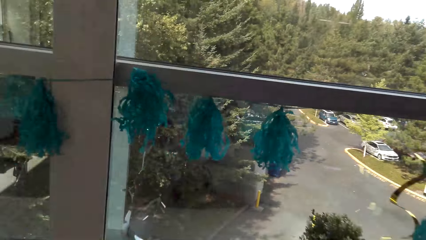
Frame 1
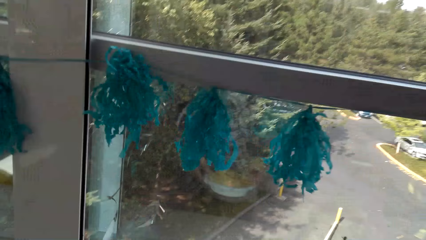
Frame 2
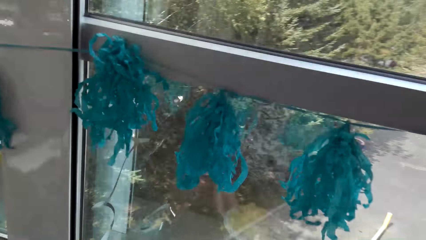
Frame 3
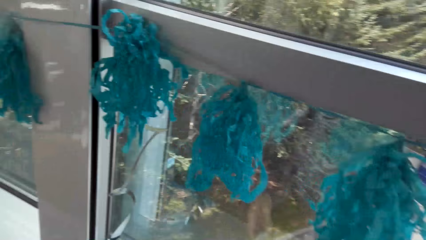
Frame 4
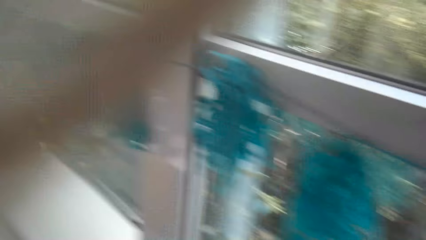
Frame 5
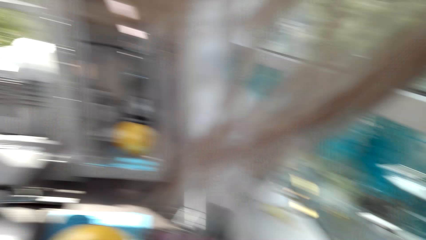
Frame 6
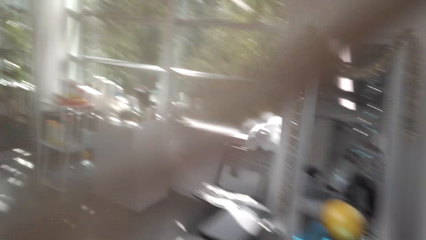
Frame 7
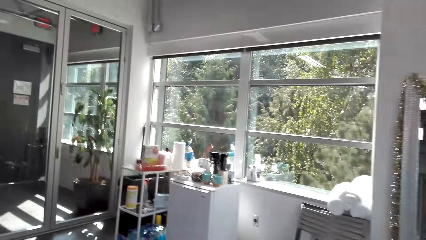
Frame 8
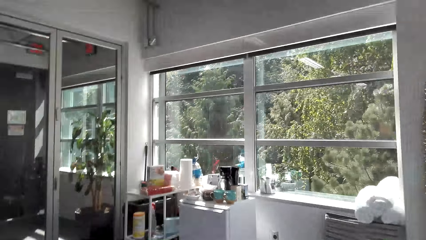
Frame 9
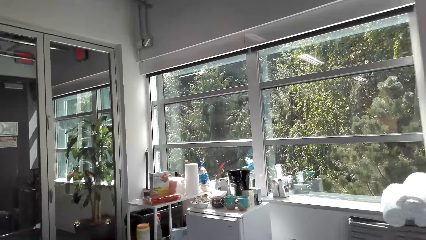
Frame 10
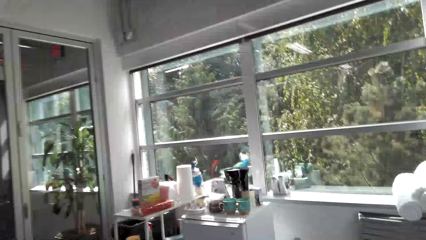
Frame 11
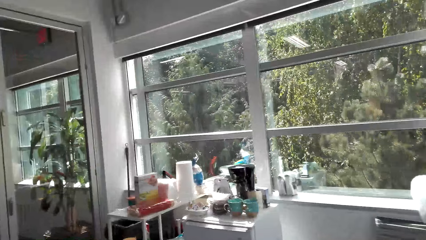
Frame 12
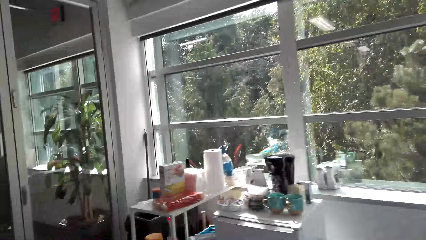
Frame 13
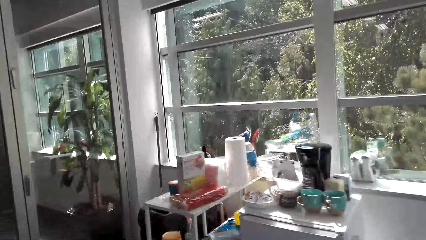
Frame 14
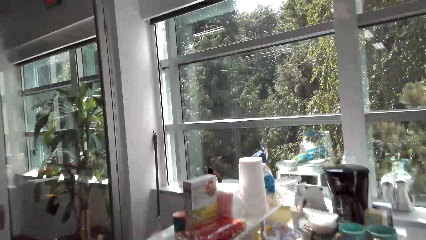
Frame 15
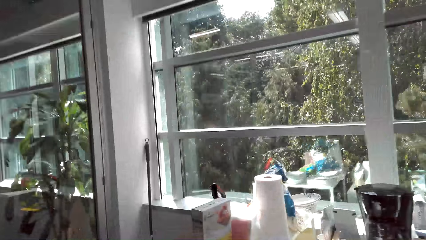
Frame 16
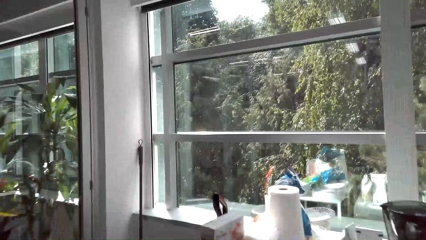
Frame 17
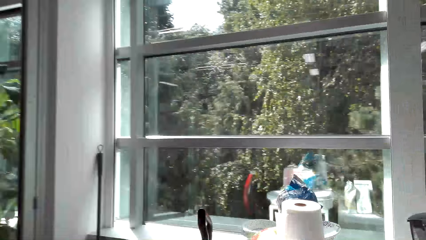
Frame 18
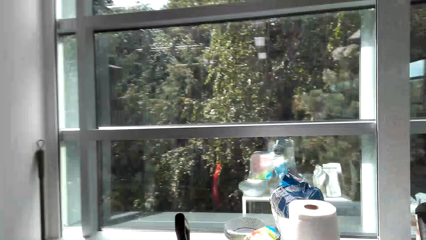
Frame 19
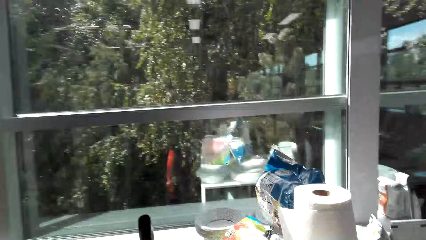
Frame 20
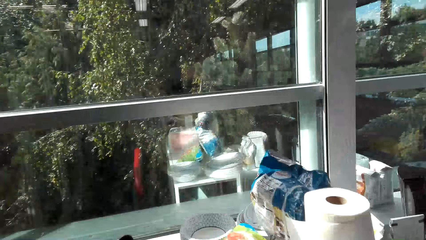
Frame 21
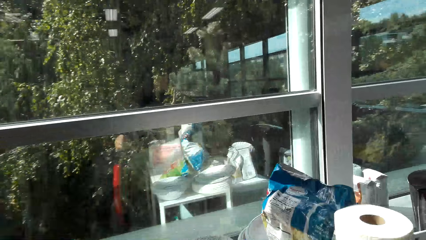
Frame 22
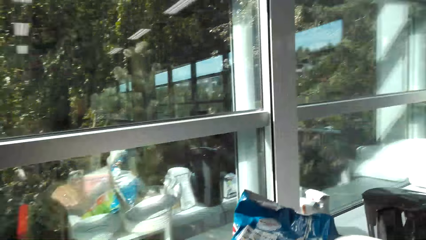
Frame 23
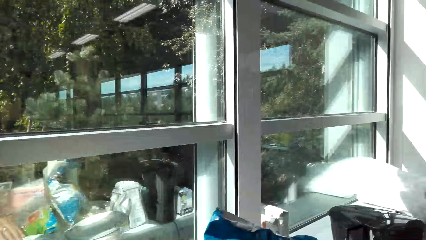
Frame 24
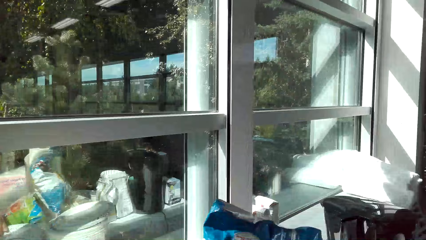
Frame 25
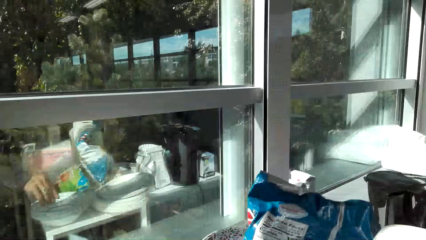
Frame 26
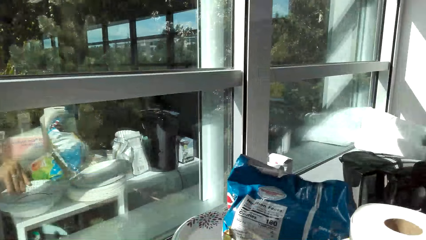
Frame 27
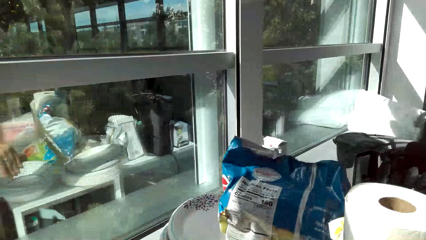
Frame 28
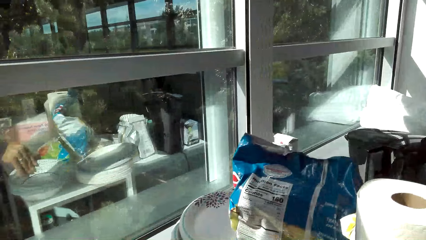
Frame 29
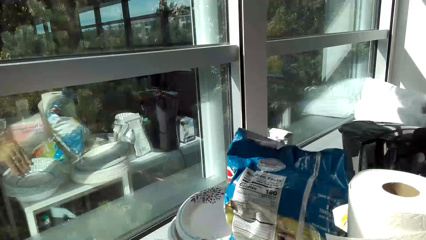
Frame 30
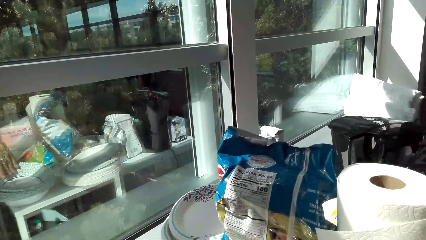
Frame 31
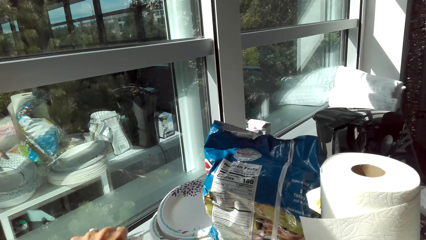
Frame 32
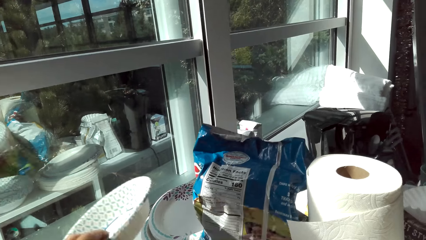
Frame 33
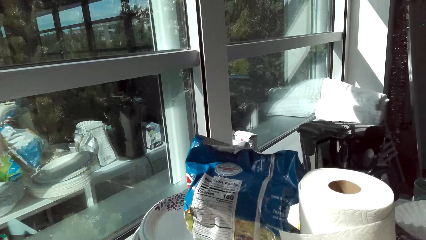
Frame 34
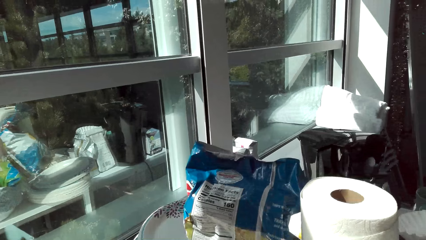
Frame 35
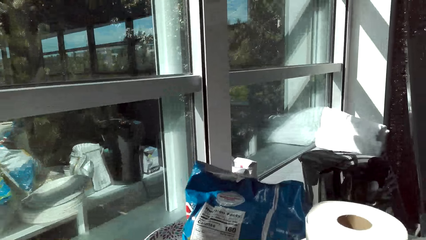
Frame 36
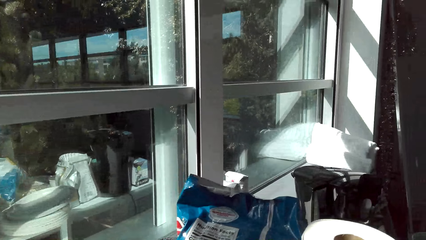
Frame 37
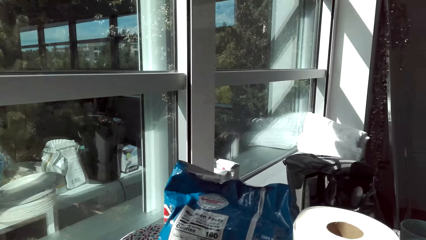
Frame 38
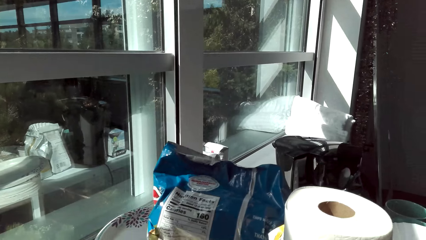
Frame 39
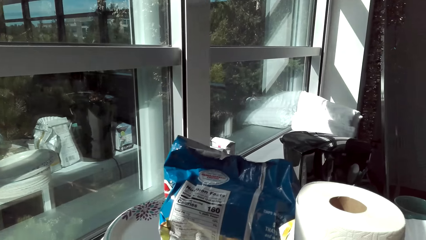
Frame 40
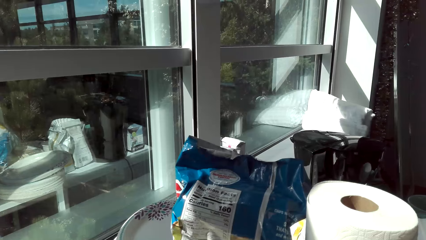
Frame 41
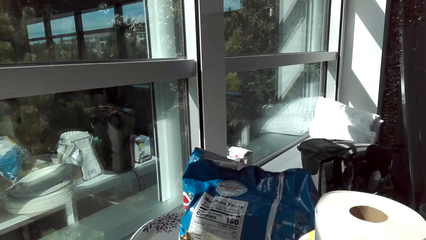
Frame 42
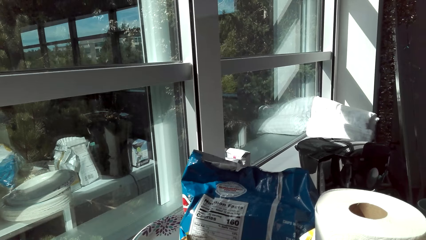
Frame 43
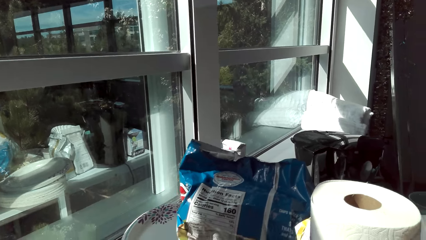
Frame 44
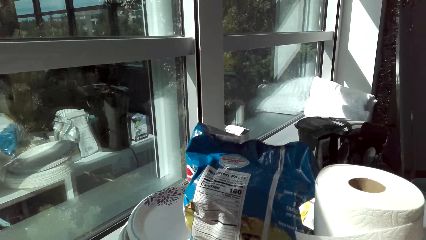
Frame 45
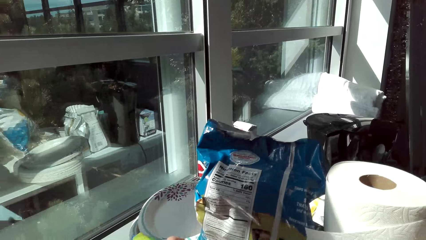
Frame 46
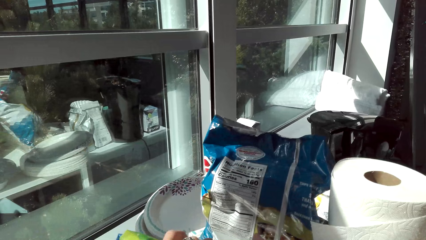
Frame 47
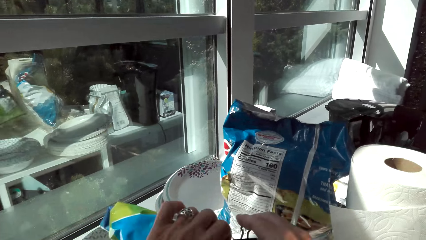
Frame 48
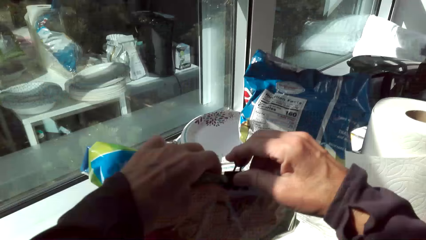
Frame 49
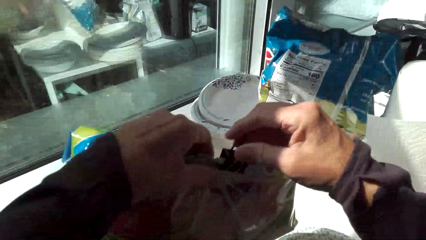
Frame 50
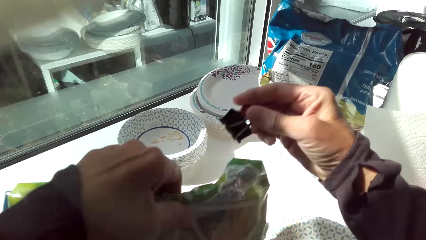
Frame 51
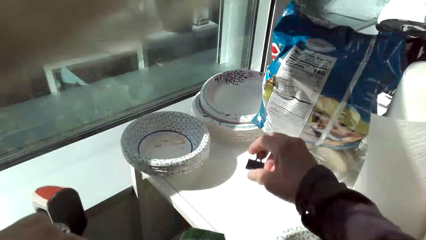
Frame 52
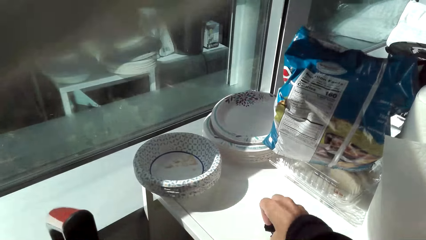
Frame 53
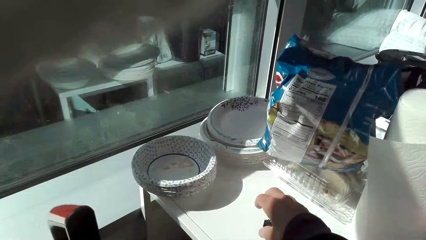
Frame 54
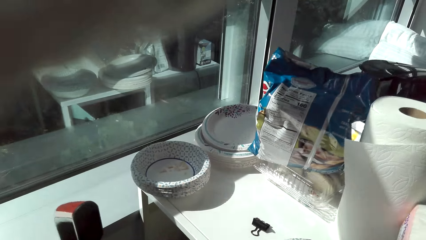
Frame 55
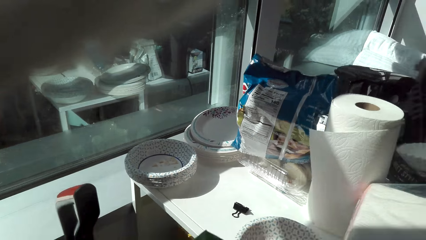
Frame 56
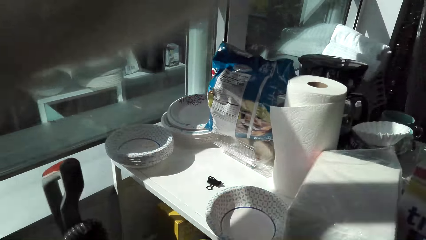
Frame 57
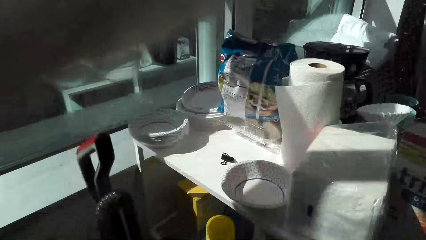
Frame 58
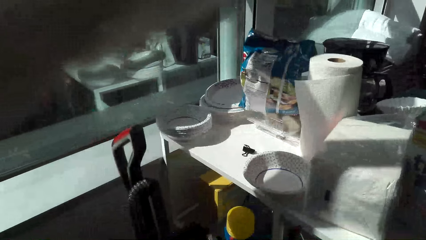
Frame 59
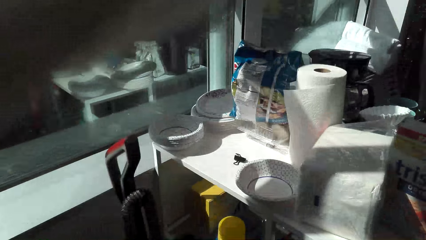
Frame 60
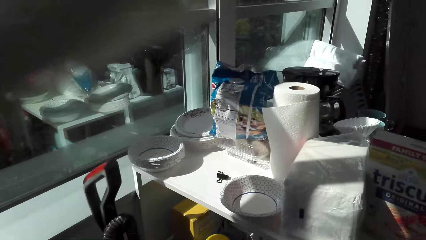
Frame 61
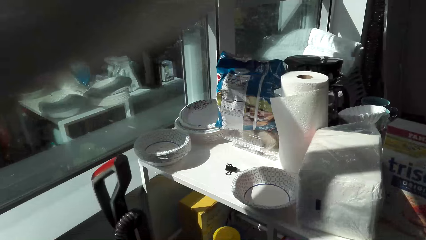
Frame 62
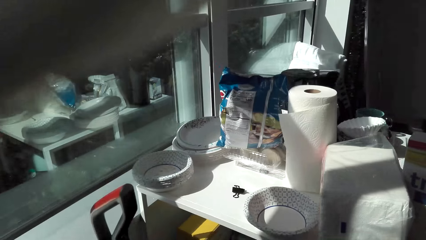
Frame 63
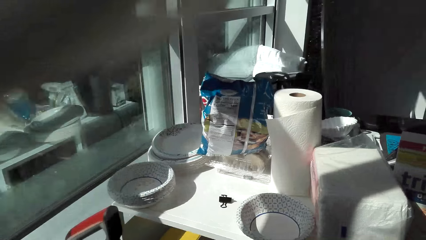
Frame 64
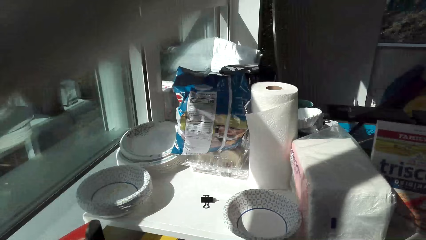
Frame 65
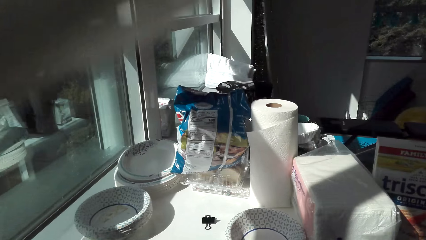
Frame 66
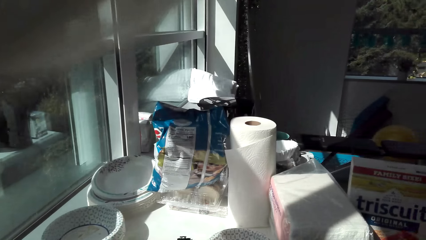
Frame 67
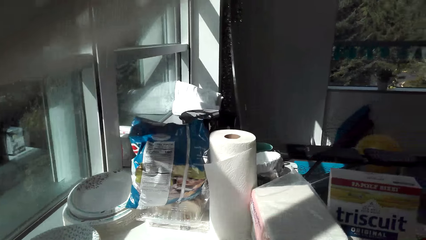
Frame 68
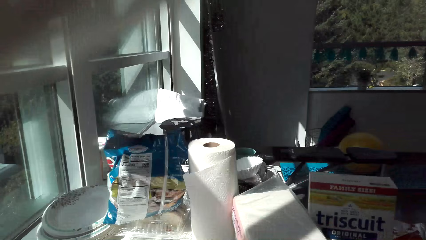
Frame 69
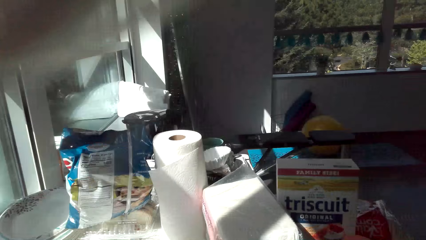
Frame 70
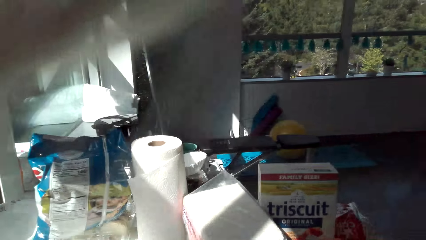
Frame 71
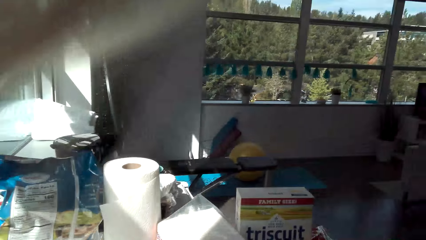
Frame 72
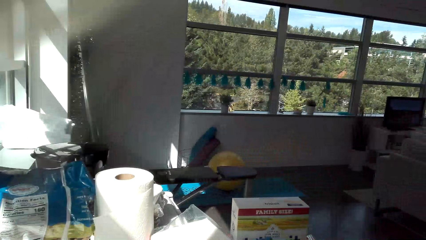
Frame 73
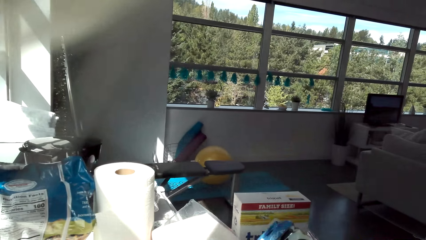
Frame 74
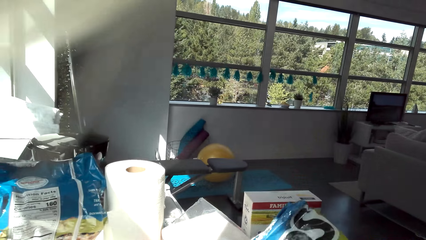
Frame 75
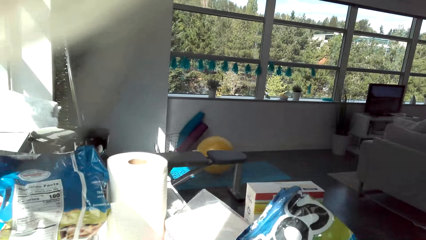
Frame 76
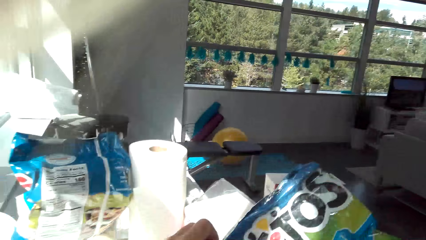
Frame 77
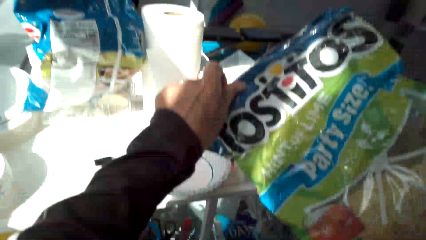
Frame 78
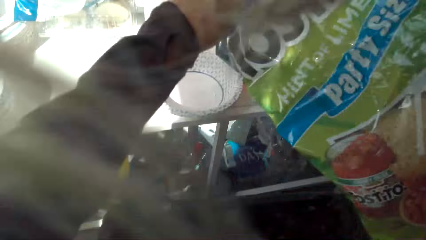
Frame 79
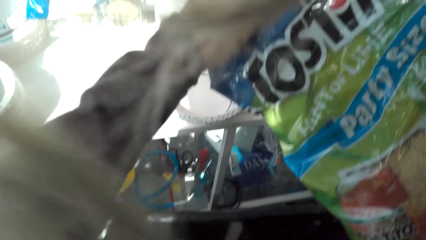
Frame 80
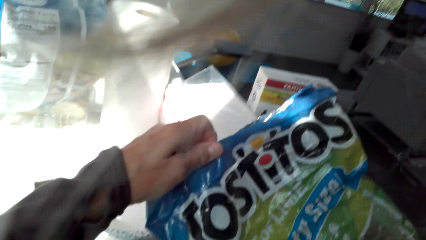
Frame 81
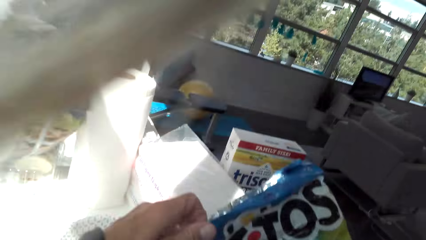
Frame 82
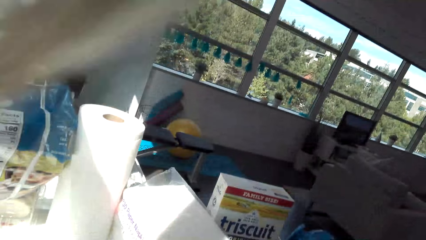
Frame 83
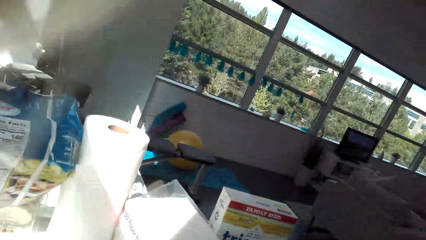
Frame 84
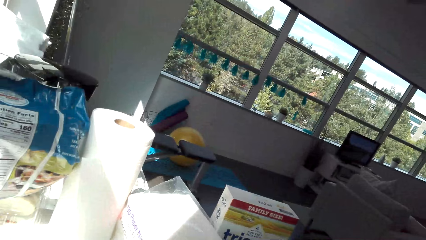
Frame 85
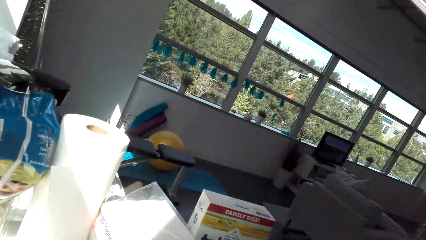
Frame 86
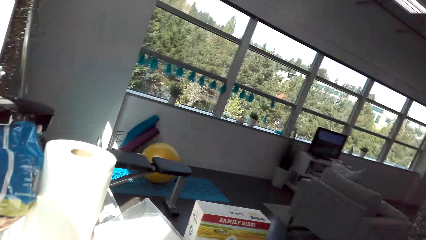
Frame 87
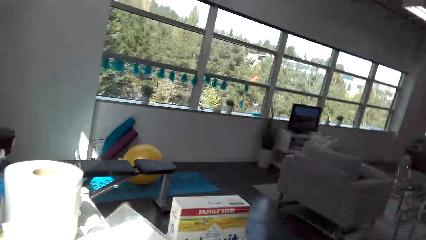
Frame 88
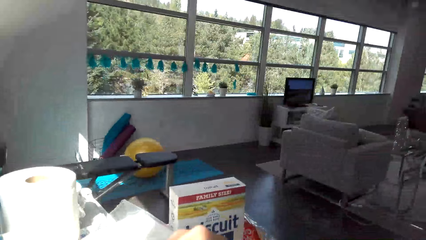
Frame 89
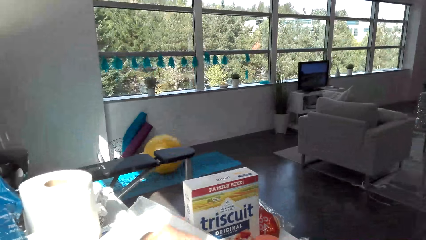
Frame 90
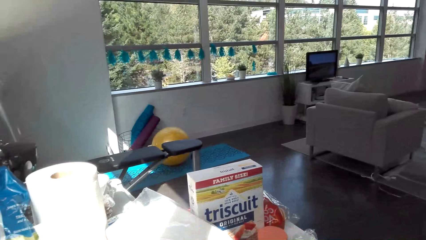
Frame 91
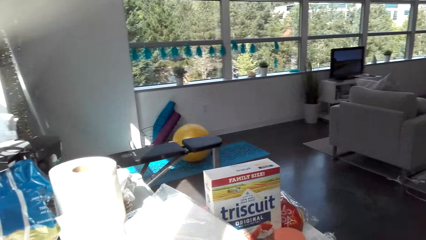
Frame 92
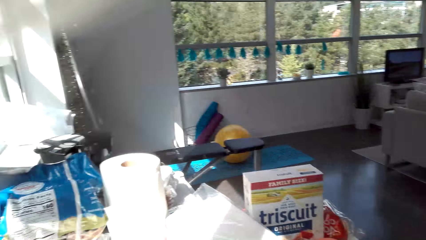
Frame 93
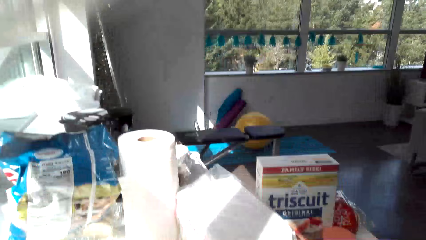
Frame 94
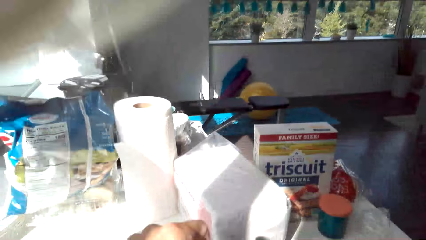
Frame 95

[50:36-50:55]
The camera wearer turns around. They walk around. They look around. They pick a plate on the shelf. They look around. They remove a clip on a packet of crisps. They put the paper clip on the table. They look around. They hold a packet of cereal. They look at the packet of crisps. They look around.
